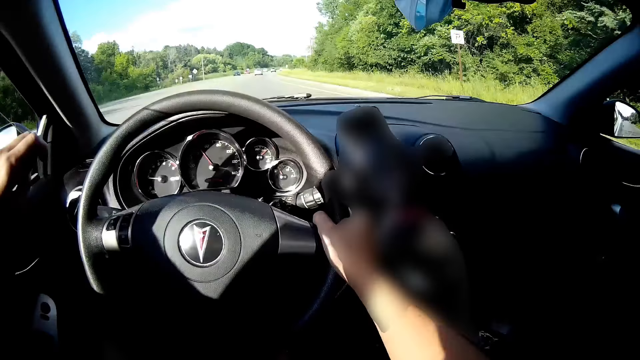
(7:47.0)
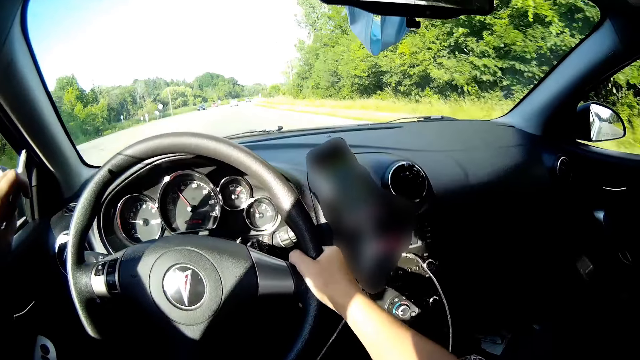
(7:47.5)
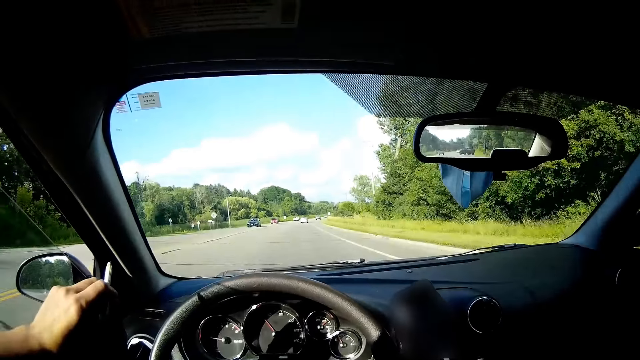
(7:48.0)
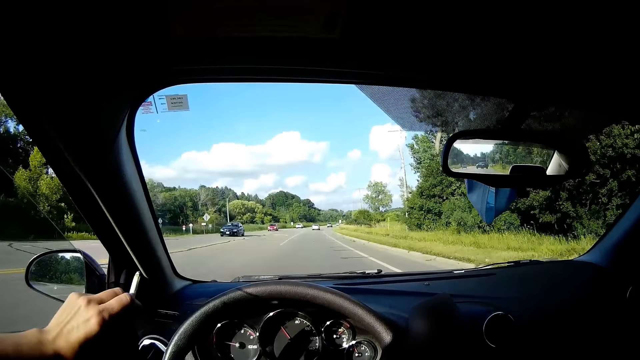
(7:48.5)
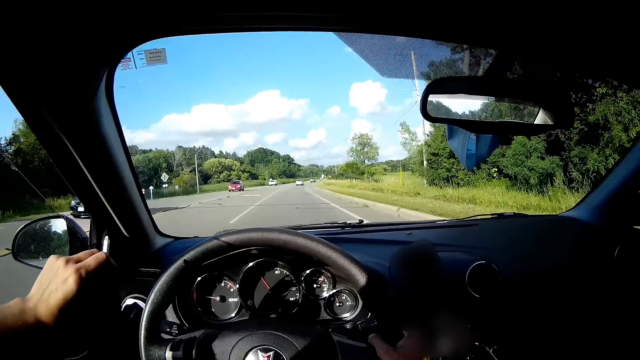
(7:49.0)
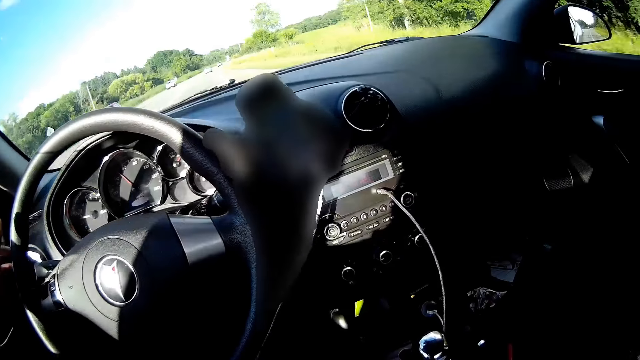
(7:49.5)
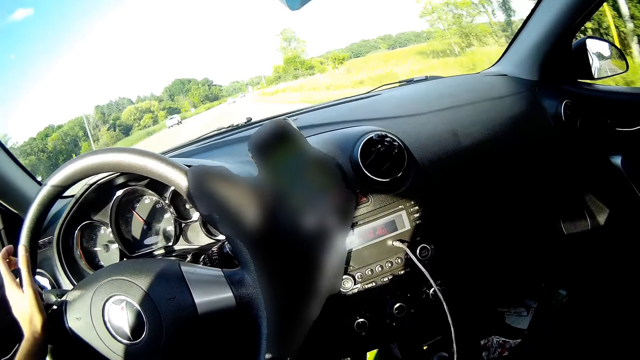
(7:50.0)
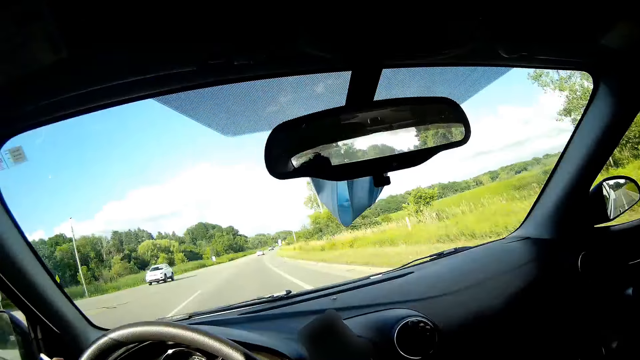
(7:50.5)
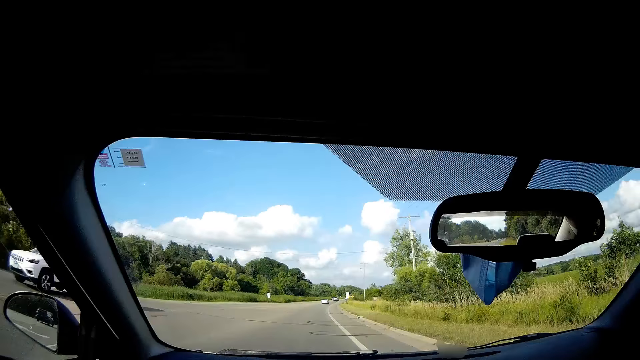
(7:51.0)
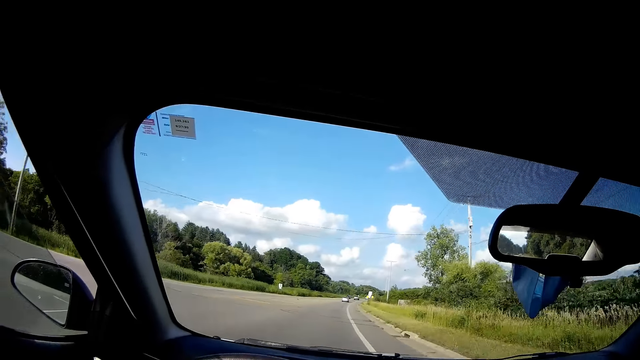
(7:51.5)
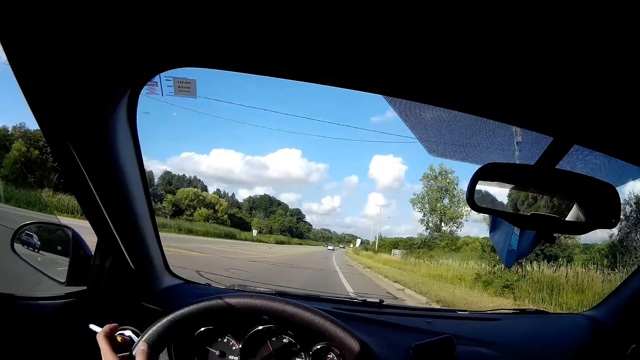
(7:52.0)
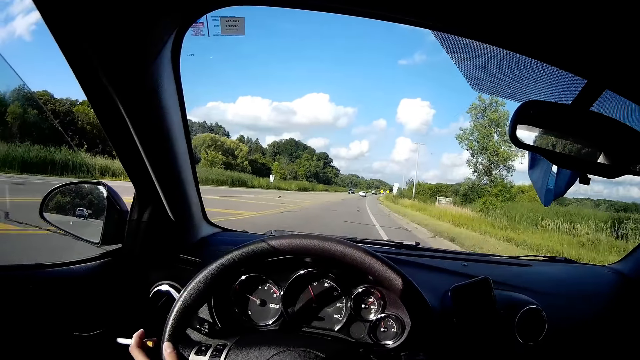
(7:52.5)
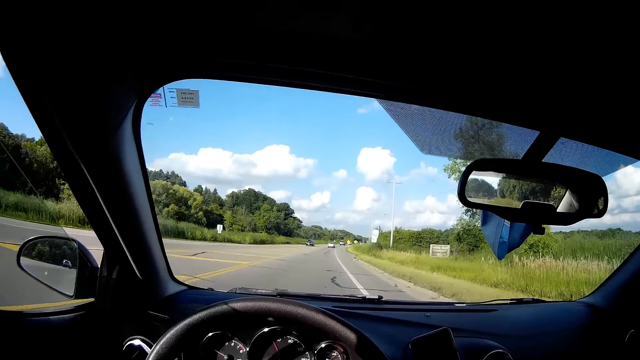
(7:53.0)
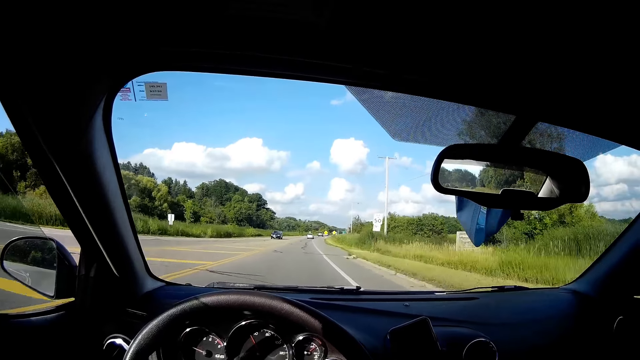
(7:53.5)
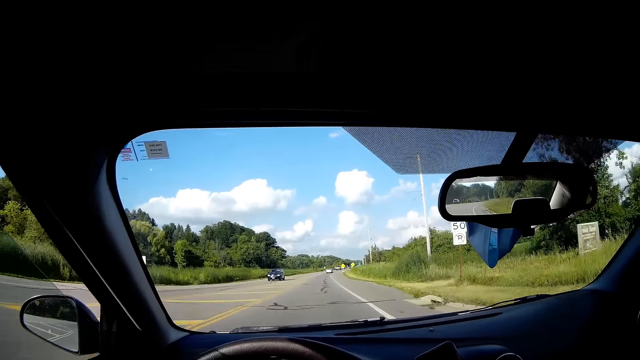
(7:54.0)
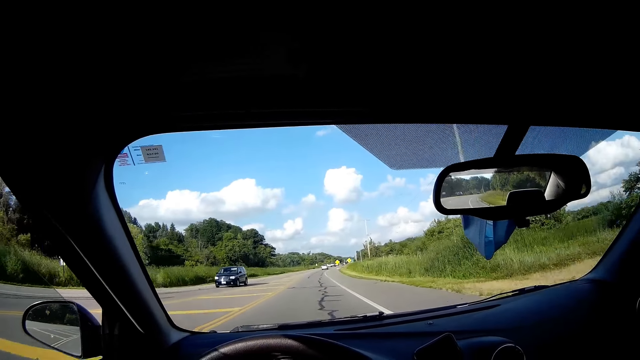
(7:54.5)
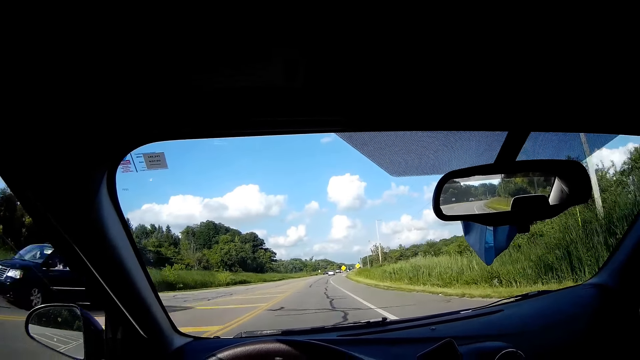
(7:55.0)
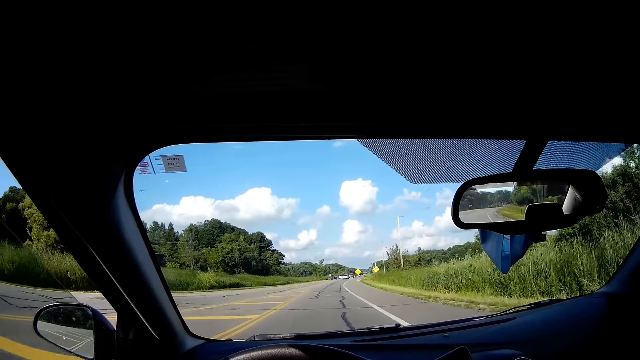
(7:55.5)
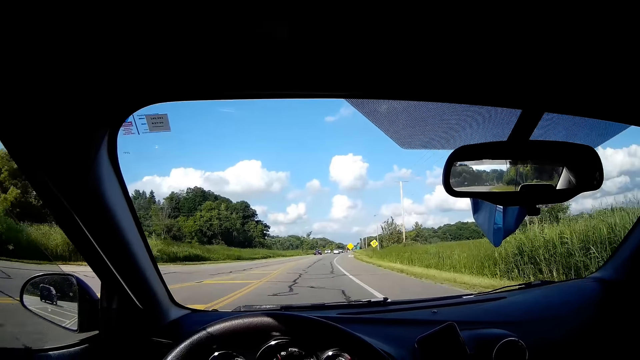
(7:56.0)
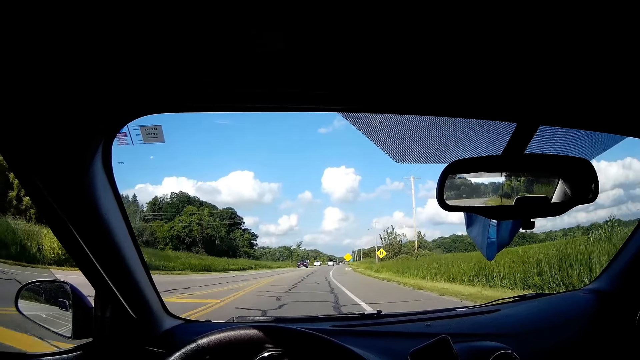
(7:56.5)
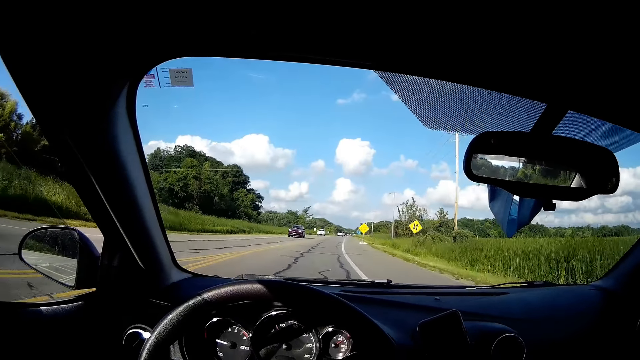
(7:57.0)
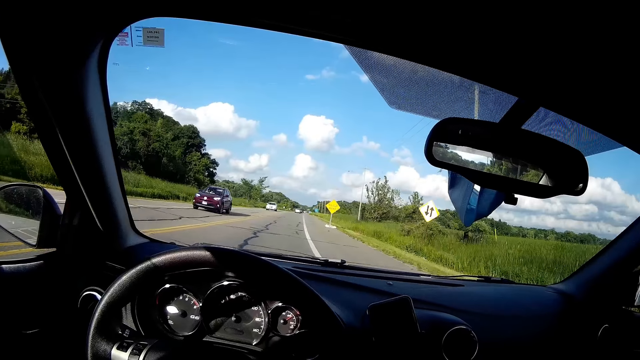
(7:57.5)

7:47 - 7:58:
A blue car drives past the camera wearer. They hold a steering wheel with the other hand. A red car drives past them. A white car drives past them. A blue car drives past them.
